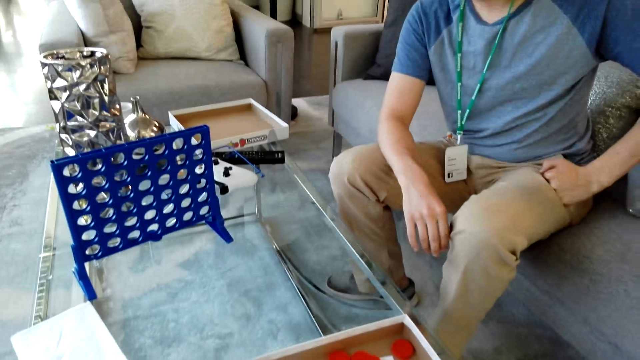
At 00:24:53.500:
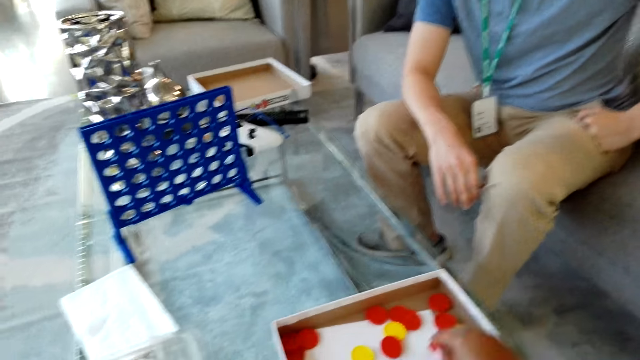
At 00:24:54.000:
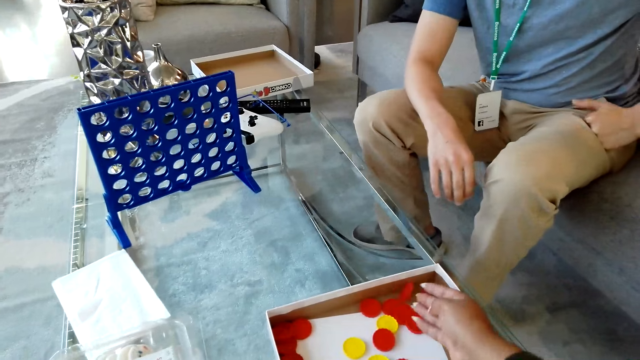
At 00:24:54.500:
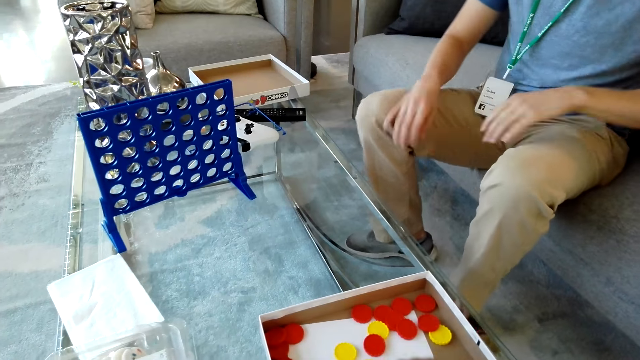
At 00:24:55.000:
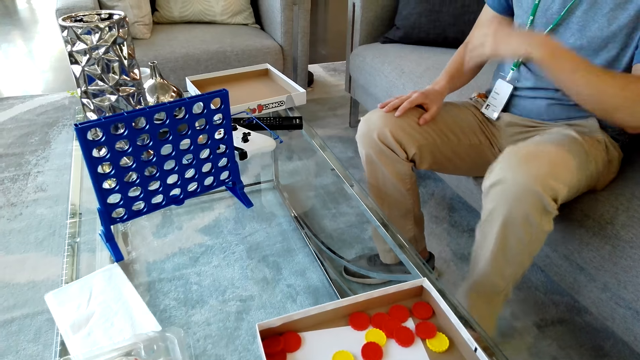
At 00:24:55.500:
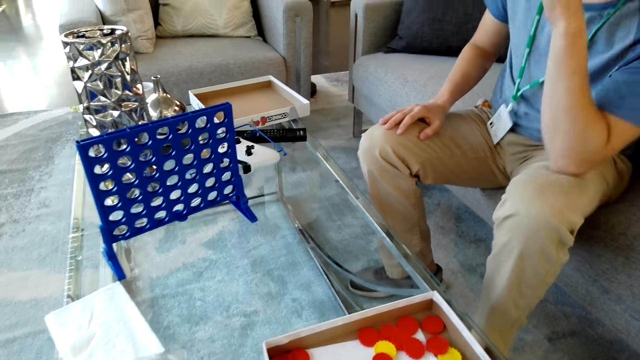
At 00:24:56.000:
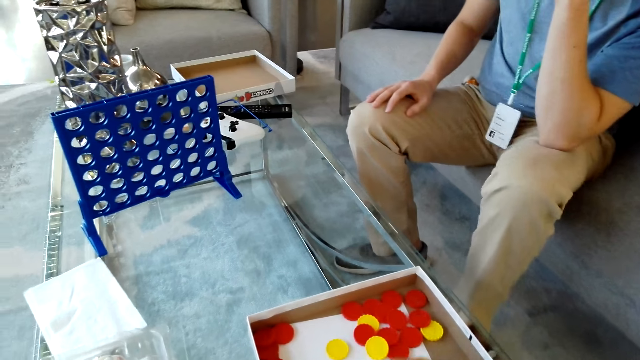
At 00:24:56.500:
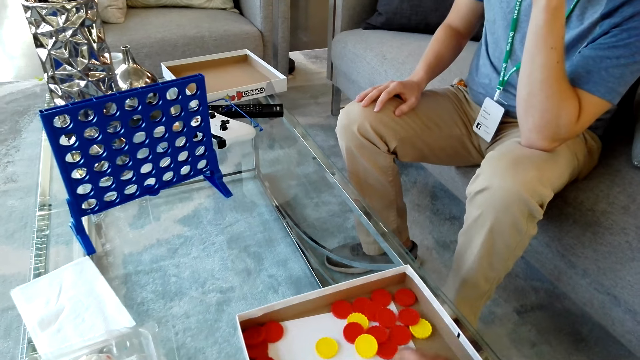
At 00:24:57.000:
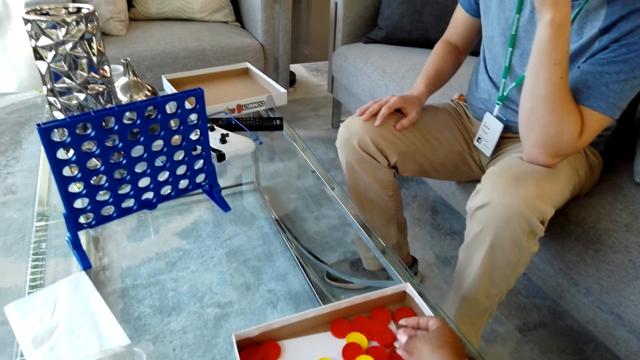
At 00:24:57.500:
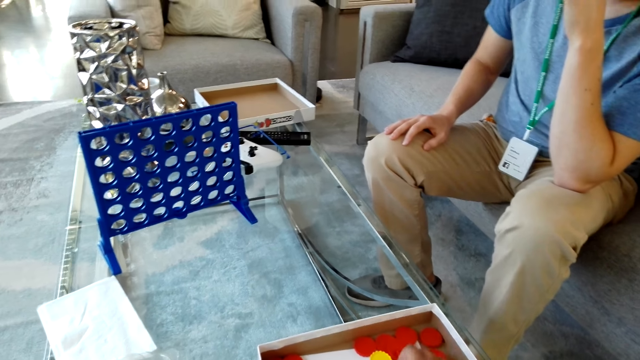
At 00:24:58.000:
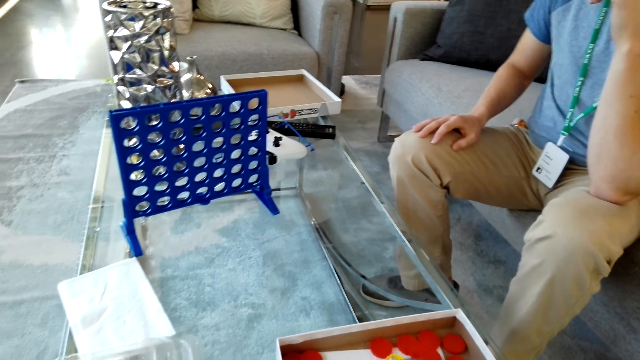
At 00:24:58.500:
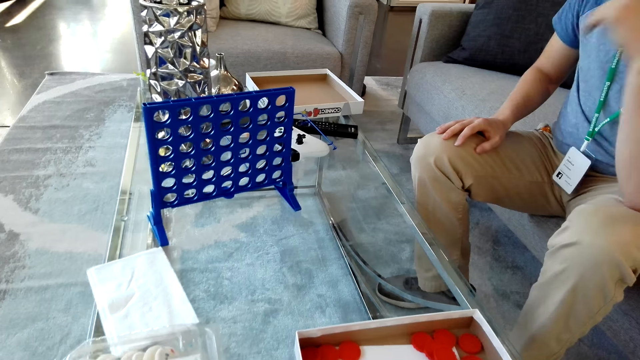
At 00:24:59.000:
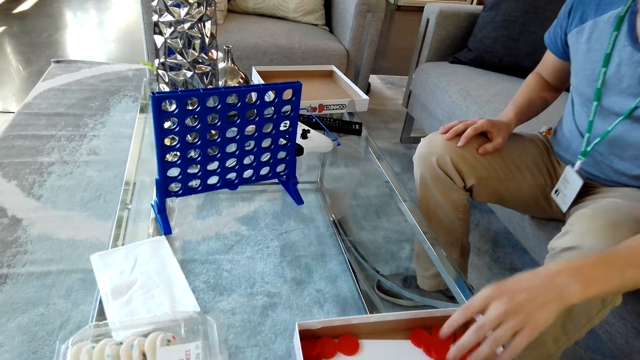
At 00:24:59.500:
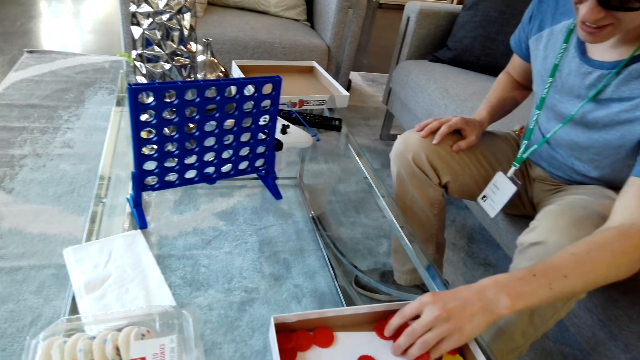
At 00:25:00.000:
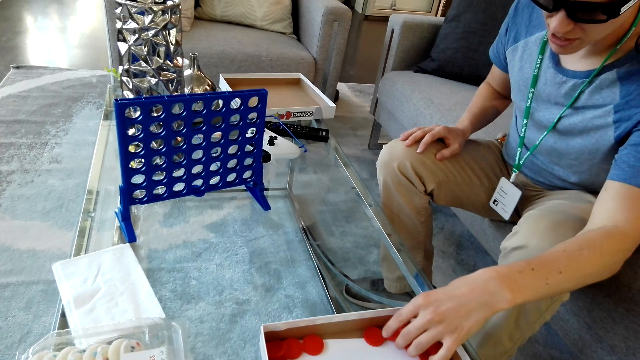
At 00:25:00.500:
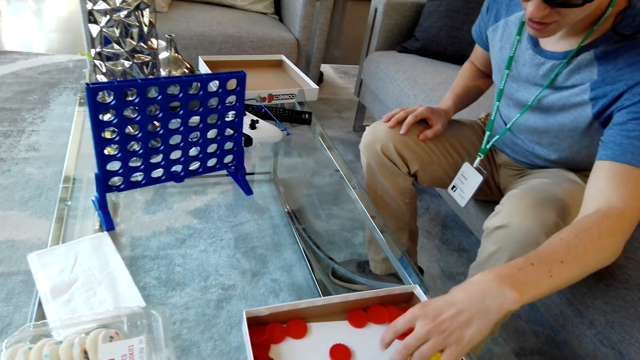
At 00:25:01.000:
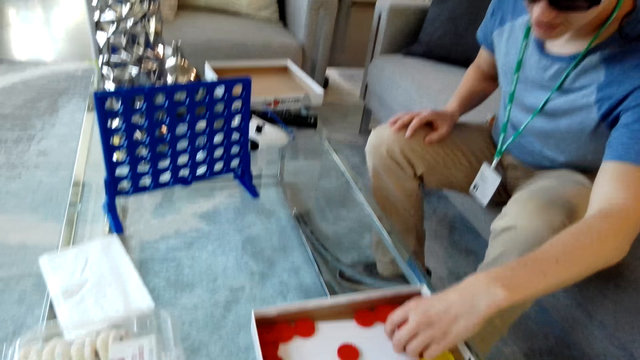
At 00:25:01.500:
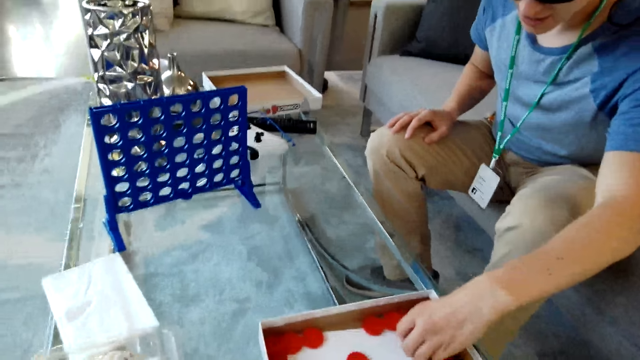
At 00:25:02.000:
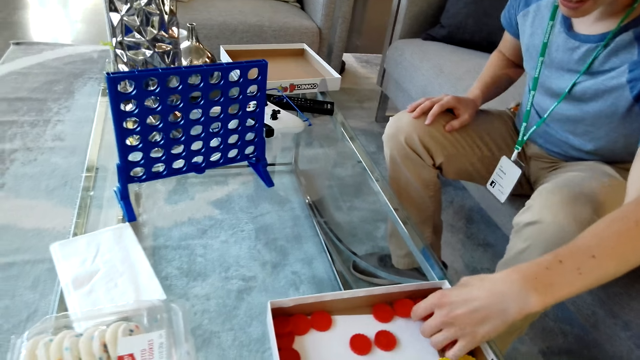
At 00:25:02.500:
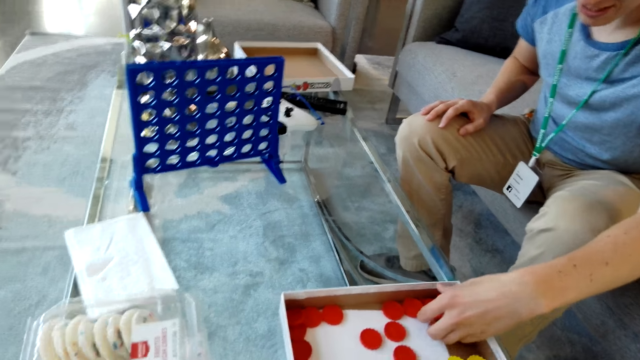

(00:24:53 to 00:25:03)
The man talks with the camera wearer. The man arranges the red discs in the box.

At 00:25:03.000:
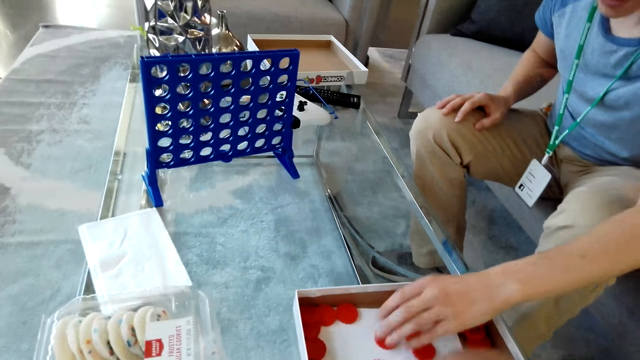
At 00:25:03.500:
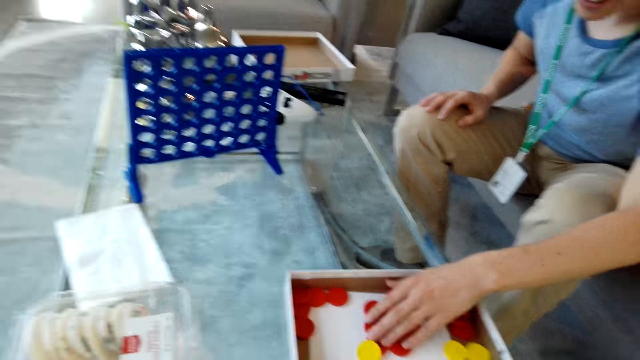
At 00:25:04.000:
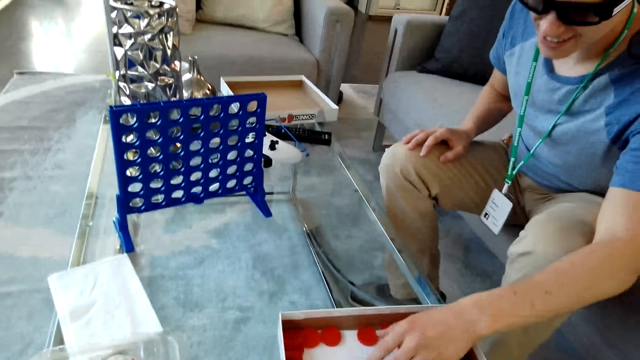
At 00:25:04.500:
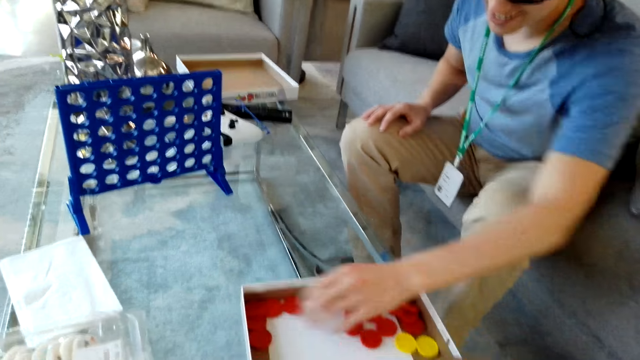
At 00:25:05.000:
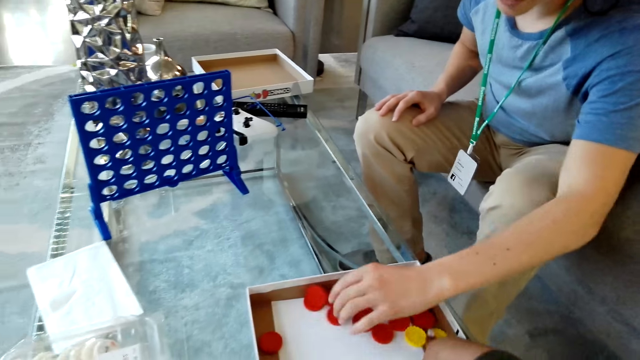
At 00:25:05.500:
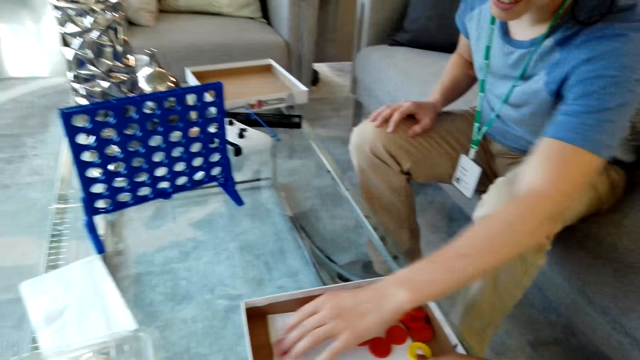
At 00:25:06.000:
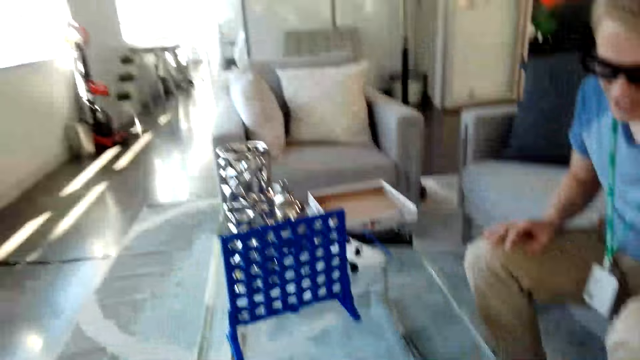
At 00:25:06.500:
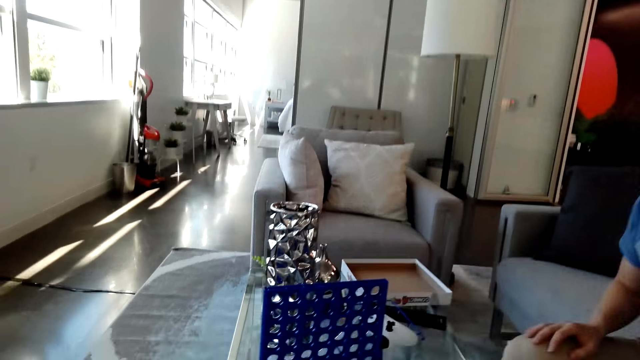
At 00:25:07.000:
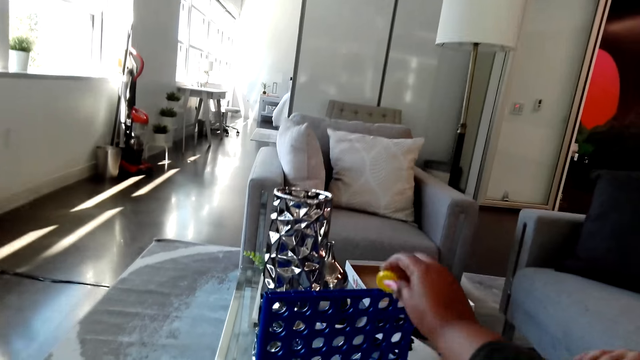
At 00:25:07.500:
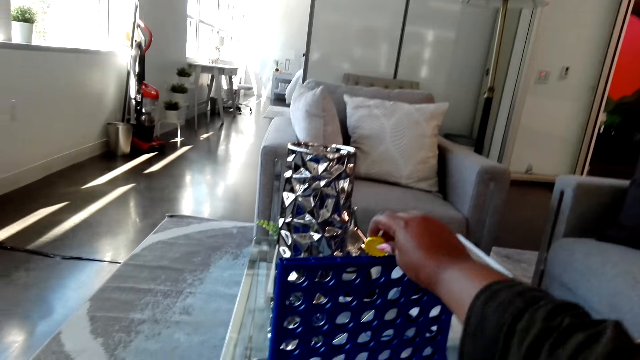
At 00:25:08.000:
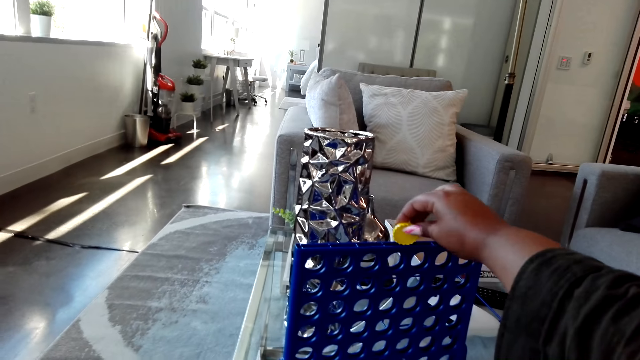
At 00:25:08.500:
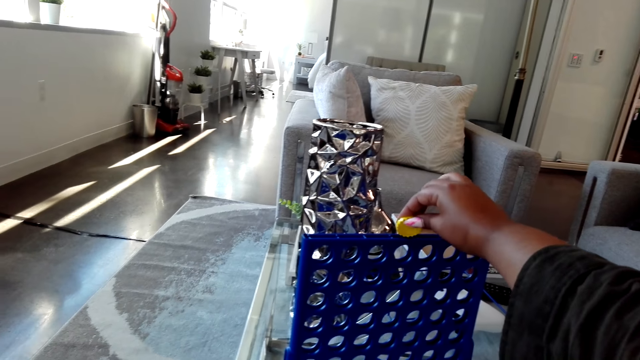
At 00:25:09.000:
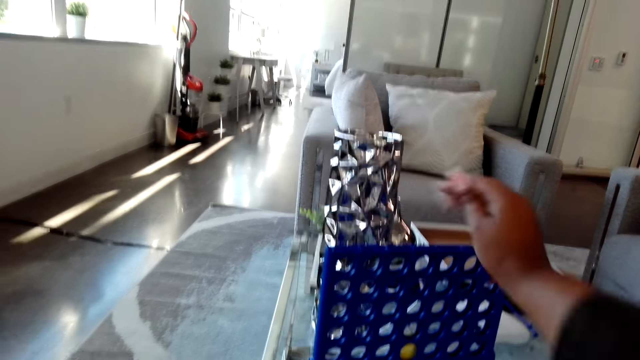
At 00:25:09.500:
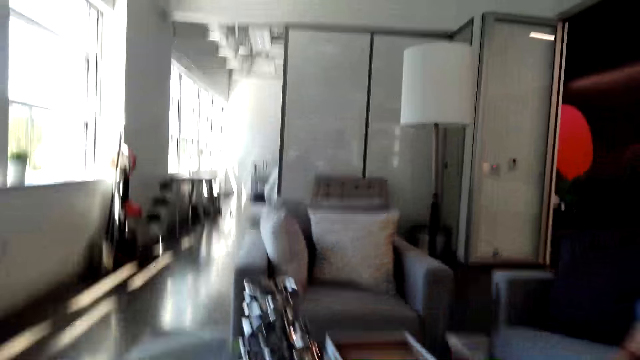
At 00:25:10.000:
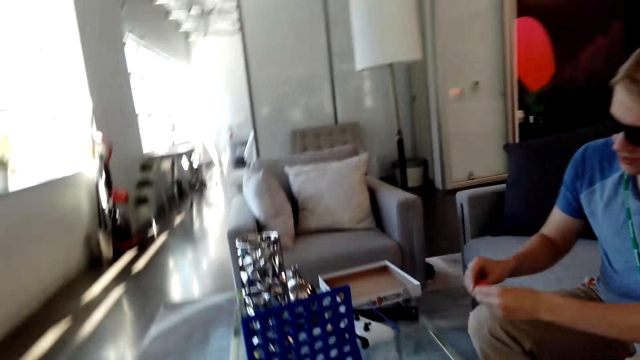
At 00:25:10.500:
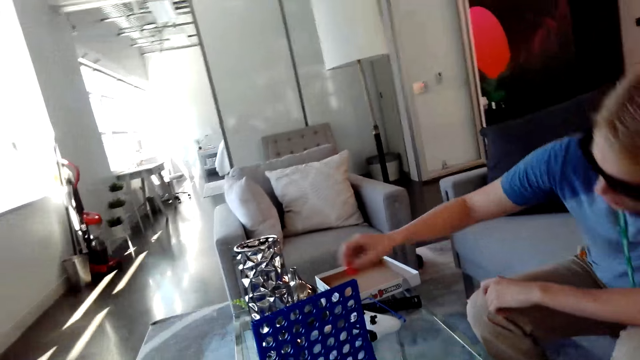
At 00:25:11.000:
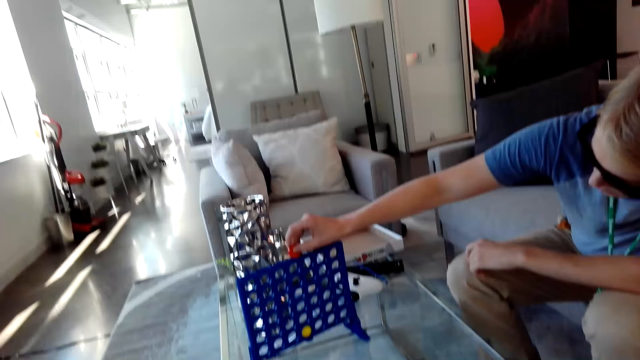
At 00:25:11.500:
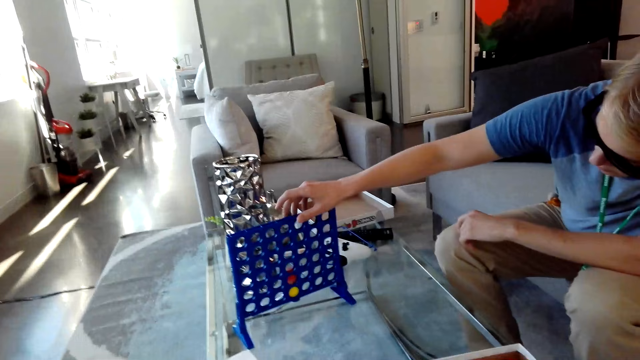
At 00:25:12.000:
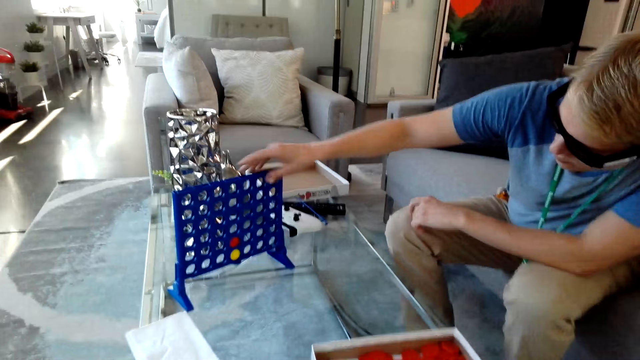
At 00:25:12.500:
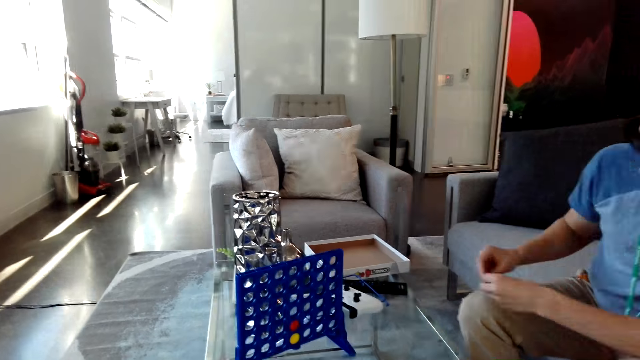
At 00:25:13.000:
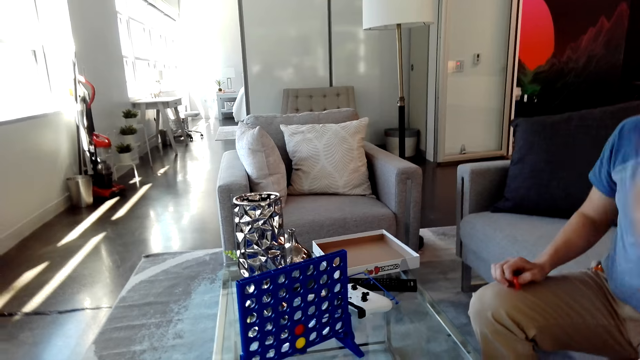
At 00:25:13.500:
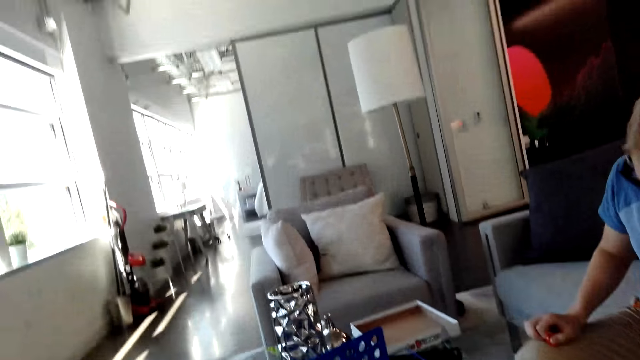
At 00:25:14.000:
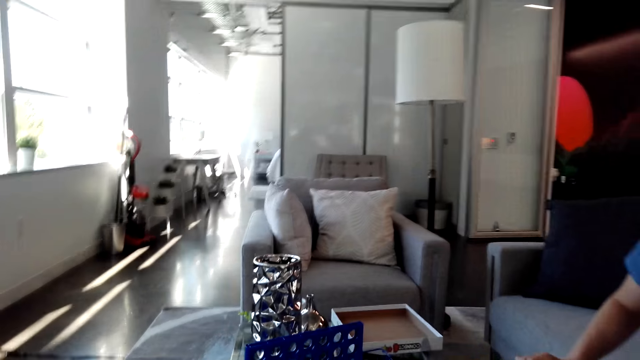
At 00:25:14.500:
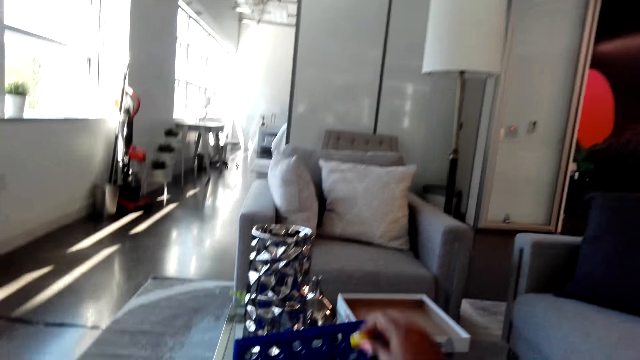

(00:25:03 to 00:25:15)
The camera wearer laughs. They drop a yellow disc in the grid. The man drops a red disc in the grid.
